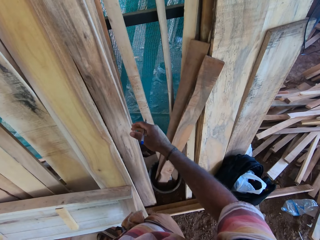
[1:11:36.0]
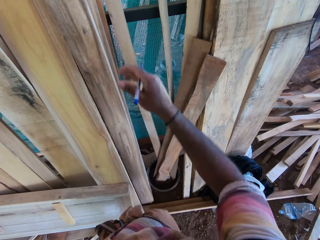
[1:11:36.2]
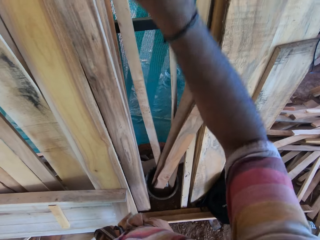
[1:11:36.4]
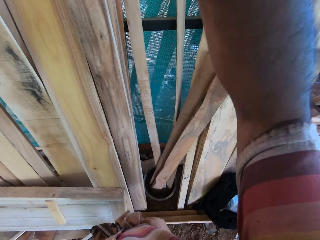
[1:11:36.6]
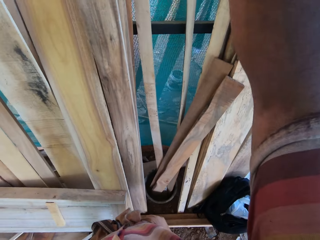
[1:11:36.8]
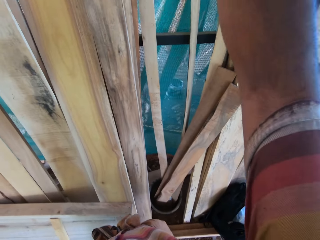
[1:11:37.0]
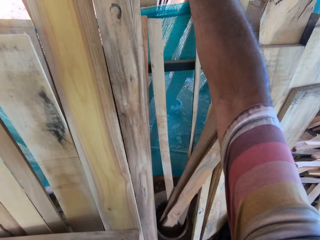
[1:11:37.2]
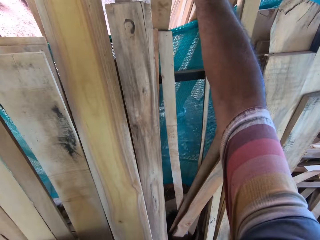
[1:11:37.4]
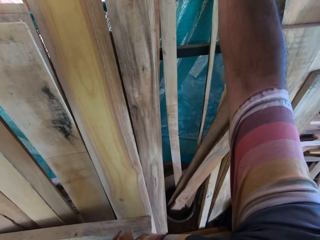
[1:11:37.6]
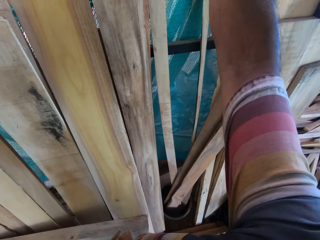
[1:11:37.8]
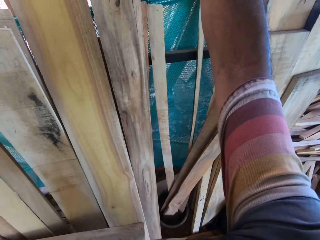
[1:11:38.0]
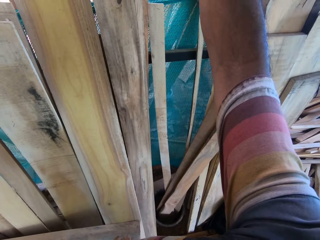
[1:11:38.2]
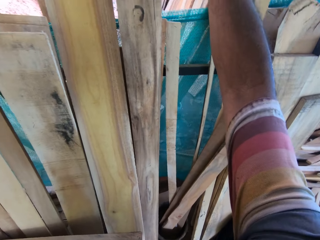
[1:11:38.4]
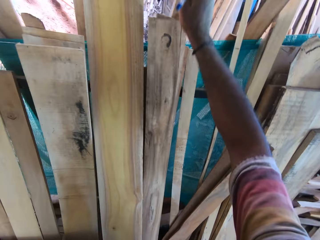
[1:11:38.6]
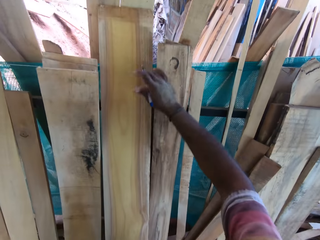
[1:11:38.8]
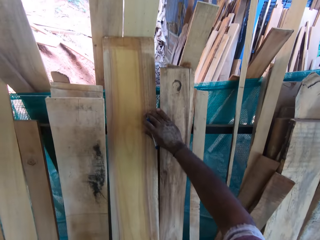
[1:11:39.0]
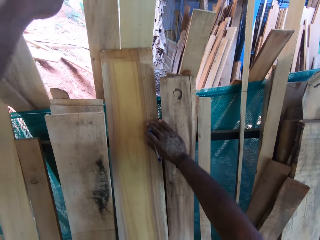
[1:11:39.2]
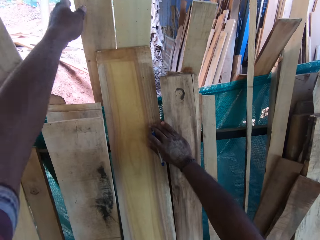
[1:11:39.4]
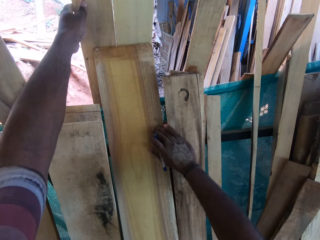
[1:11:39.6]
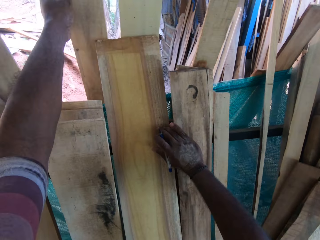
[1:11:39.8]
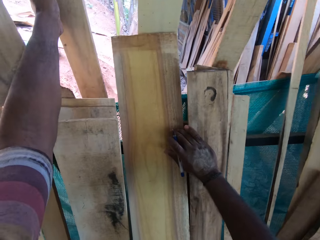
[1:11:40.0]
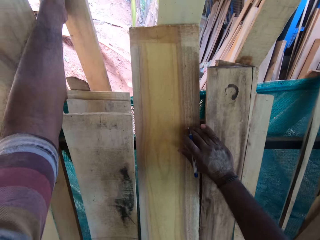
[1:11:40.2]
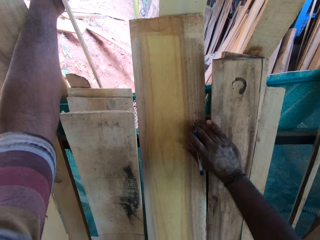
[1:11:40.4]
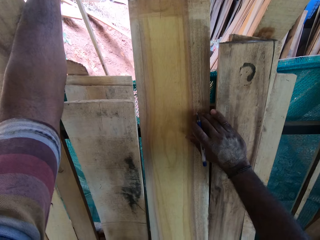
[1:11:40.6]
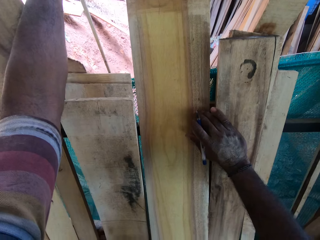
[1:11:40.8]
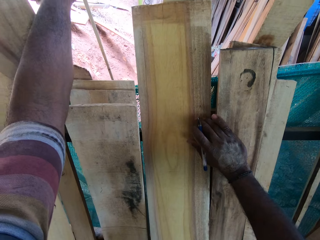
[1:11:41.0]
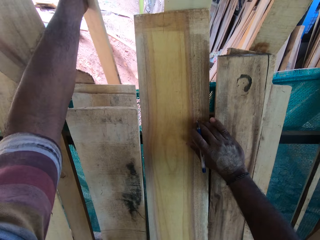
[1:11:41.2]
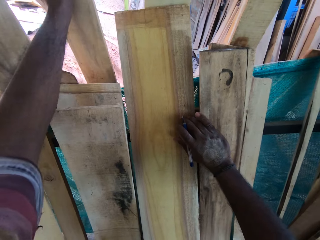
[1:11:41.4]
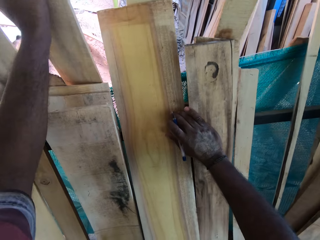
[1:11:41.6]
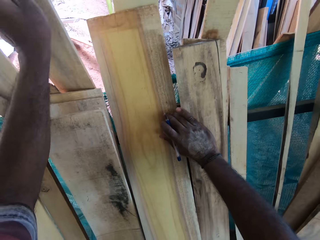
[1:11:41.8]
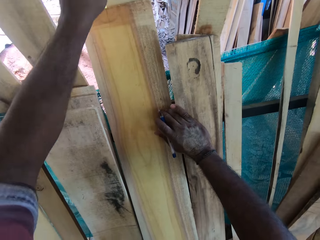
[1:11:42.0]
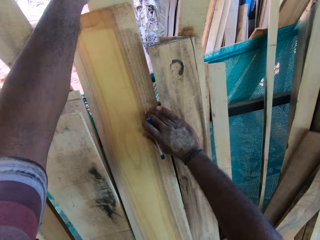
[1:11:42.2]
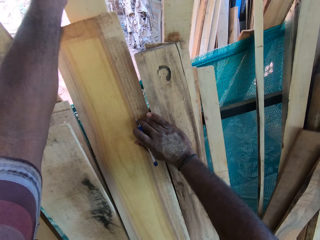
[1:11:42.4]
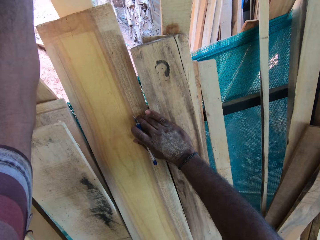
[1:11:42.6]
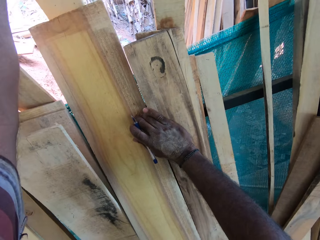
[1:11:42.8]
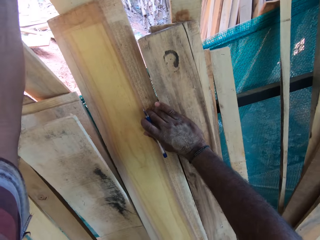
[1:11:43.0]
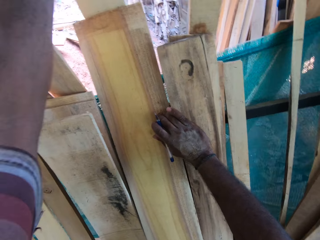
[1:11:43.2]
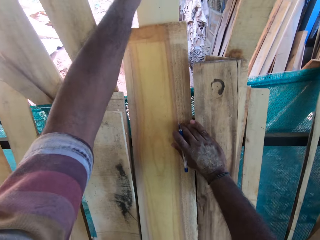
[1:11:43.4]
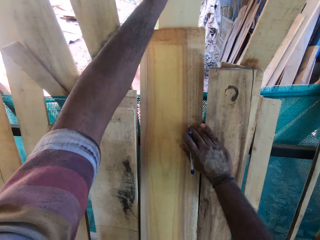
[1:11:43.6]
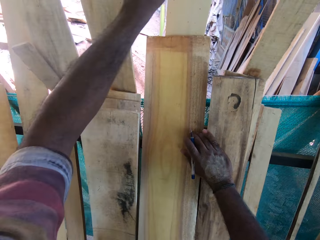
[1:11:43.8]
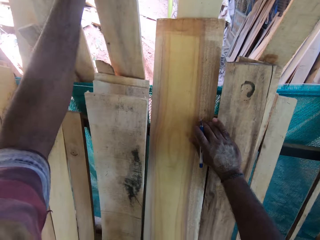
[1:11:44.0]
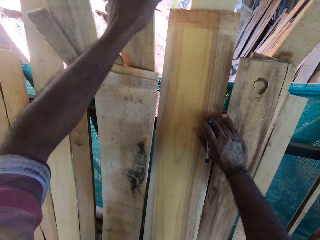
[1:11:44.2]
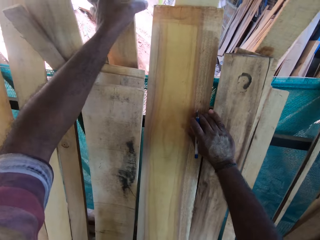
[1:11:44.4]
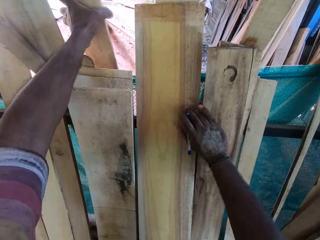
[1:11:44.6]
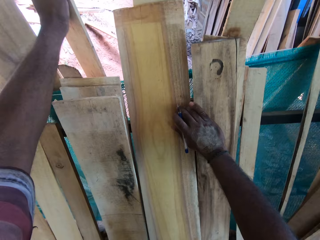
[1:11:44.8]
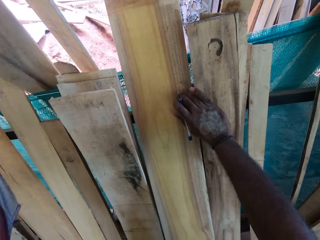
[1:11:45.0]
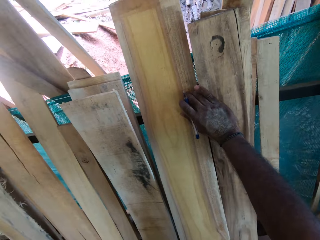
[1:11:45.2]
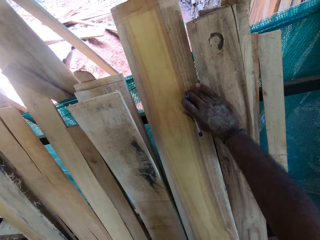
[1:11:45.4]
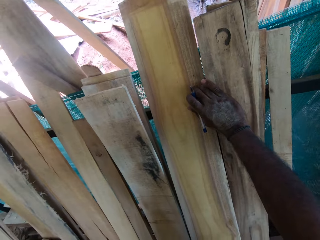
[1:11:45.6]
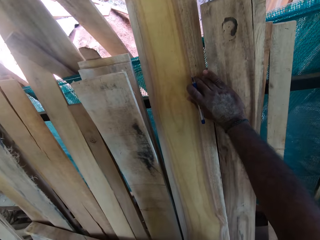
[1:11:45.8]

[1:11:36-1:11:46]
The camera wearer raises the right hand. They hold the timber. They touch the timber with the left hand. They pick the timber with the left hand.

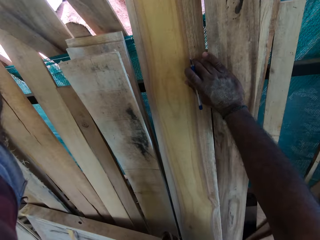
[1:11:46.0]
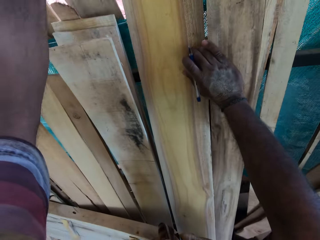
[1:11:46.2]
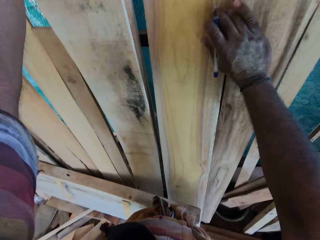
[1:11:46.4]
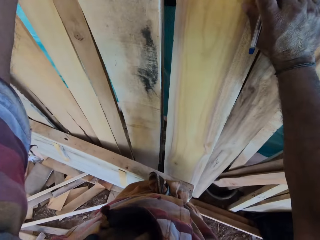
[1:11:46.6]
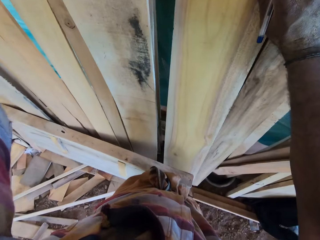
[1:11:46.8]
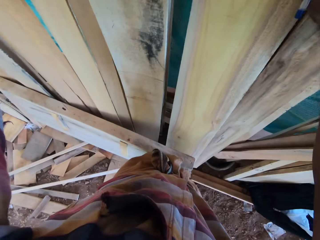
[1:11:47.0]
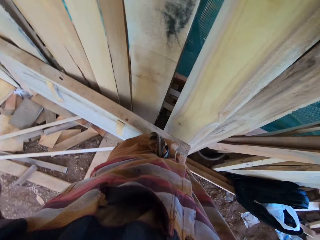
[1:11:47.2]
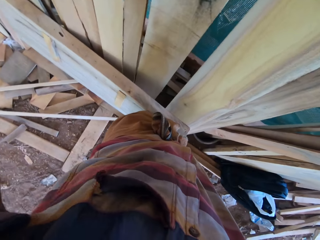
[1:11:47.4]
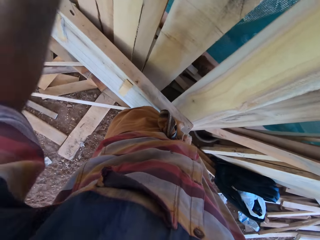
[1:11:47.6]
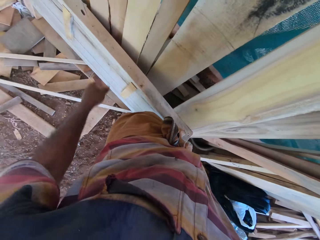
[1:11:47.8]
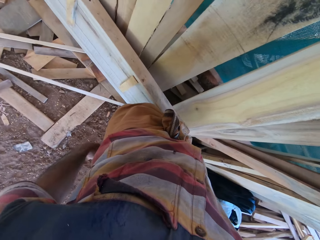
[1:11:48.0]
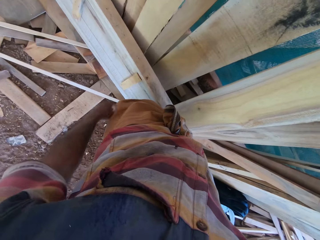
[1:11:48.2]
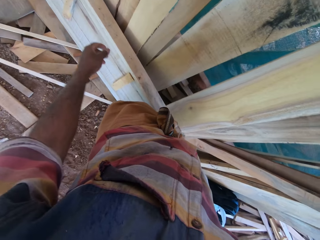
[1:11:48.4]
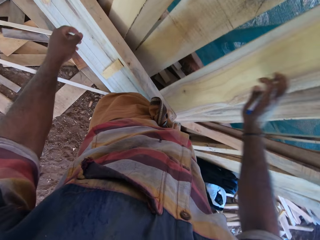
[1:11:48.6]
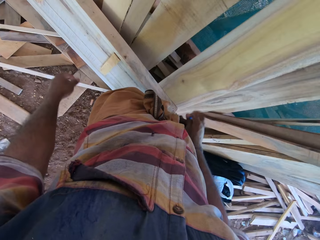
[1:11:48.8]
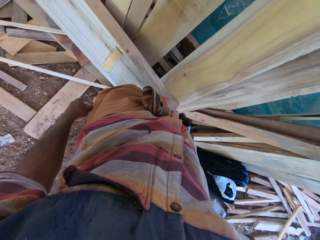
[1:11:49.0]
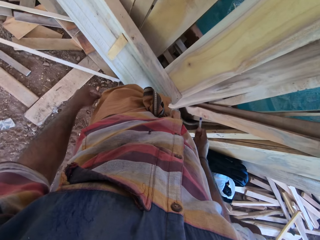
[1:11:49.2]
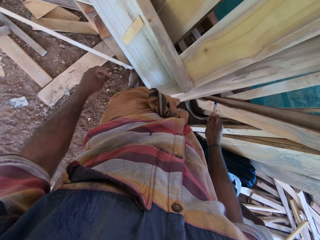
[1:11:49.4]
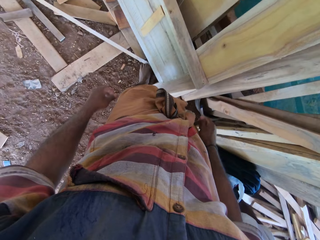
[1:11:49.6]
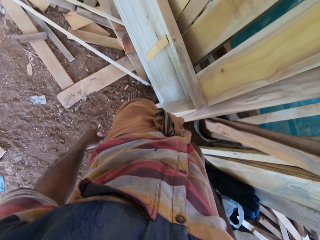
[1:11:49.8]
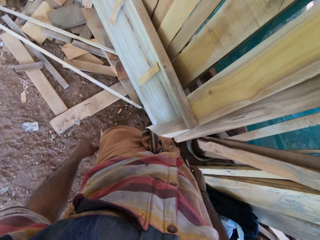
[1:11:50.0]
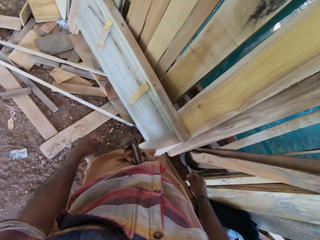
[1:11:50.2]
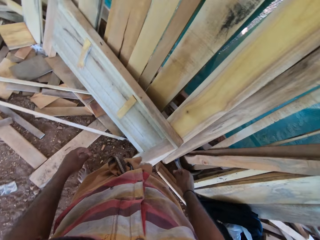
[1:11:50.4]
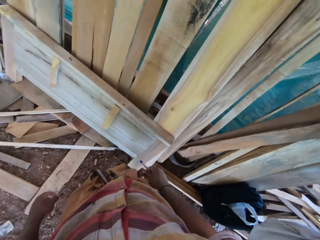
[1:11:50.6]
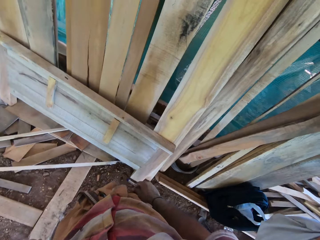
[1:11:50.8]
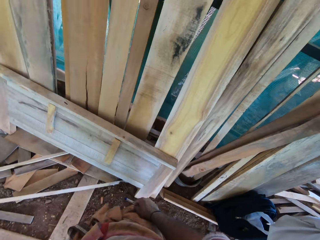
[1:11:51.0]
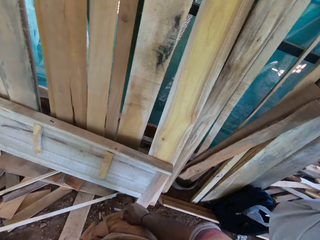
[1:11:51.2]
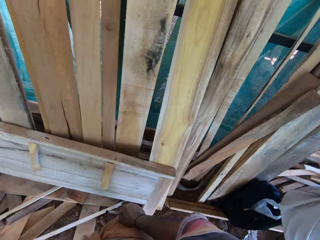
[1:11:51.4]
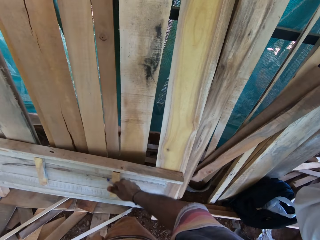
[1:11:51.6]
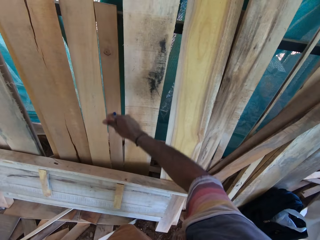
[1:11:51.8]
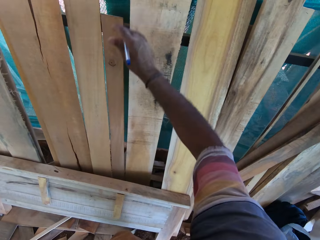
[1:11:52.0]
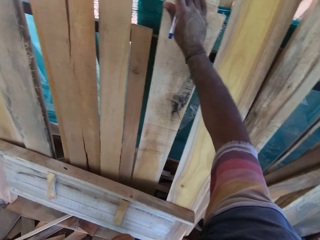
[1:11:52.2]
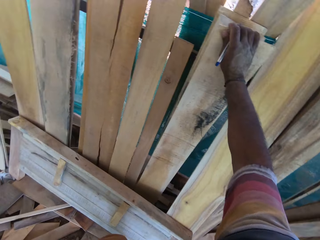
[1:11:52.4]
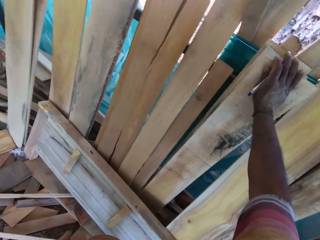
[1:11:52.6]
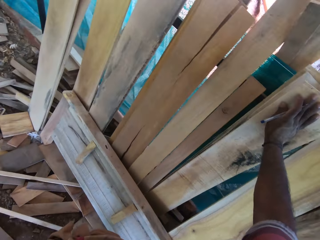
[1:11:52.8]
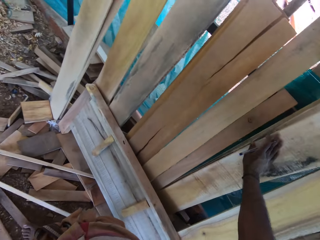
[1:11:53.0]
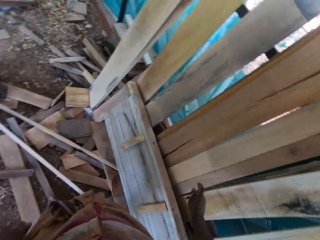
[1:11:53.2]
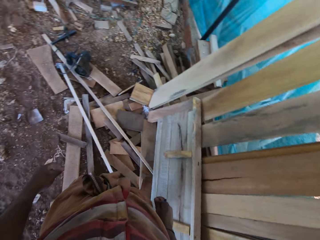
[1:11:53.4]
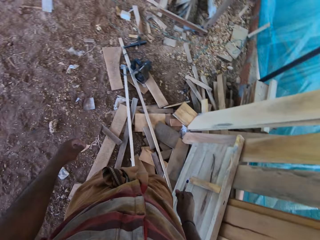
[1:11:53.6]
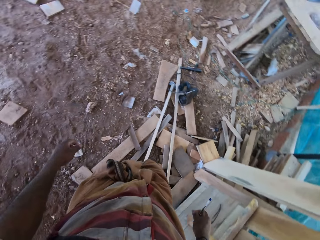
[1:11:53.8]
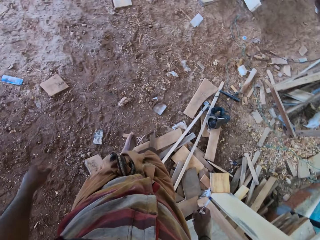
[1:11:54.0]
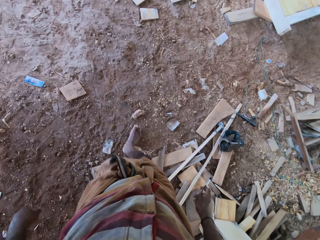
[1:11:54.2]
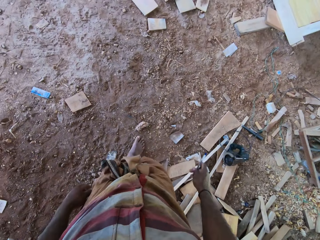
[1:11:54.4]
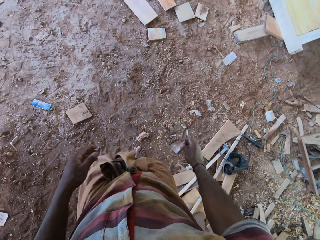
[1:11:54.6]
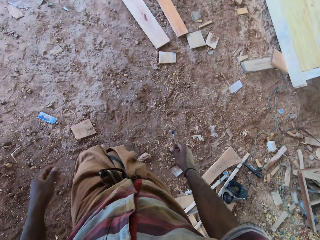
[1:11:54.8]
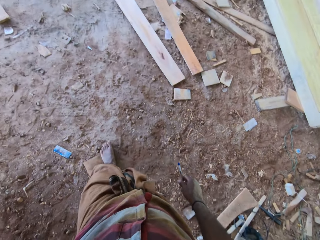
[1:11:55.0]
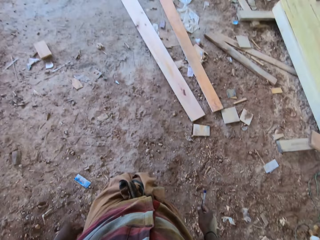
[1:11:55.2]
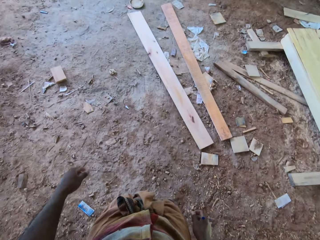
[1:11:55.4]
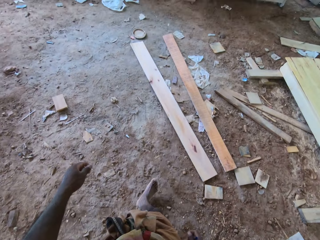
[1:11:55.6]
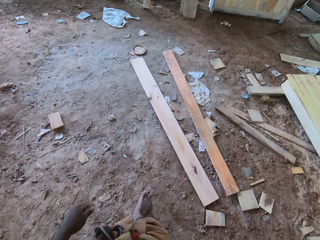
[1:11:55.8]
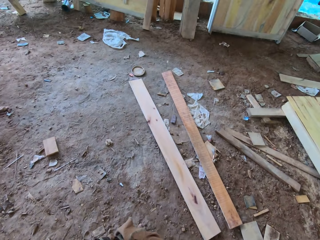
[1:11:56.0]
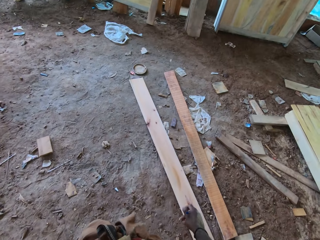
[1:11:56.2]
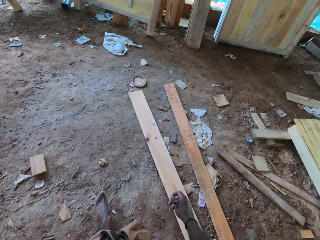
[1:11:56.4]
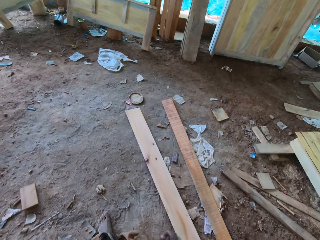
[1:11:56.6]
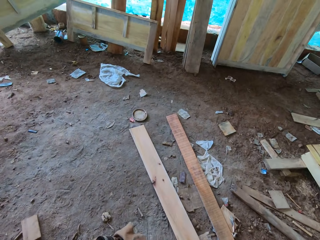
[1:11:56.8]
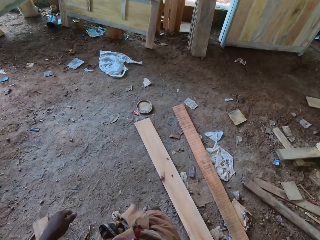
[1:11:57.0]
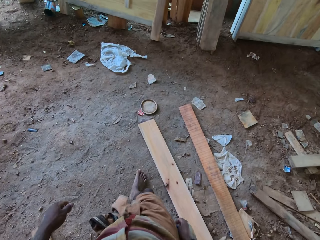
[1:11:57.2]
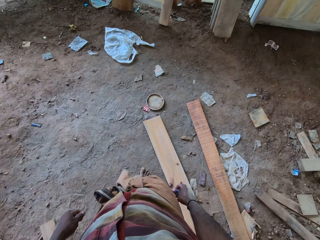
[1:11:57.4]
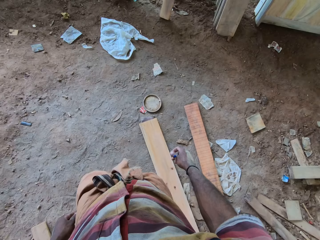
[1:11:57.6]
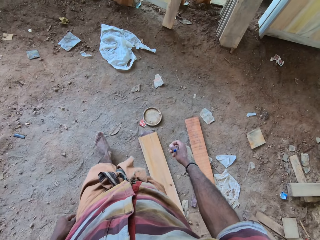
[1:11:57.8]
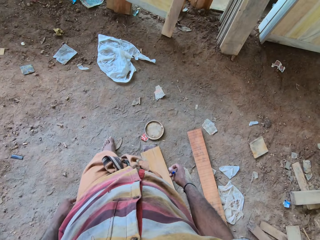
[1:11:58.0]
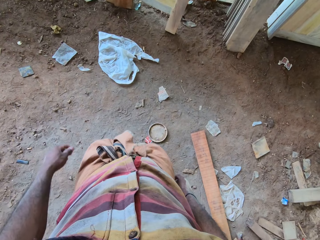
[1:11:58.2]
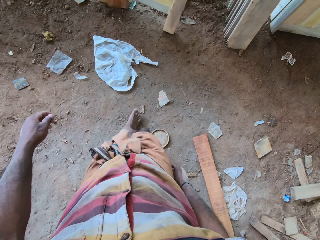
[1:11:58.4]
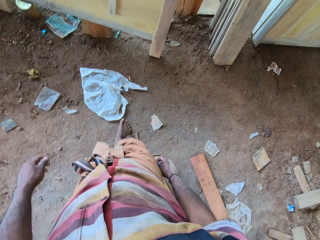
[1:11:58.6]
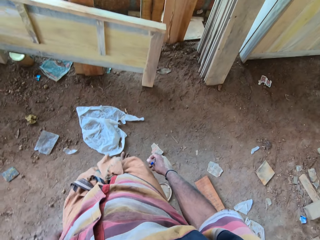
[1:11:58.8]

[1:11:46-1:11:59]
The camera wearer returns the timber. They drop the left hand. They drop the right hand. They step with the left foot. They put a hand on the timber. They remove the hand from the timber. They walk on the compound.
